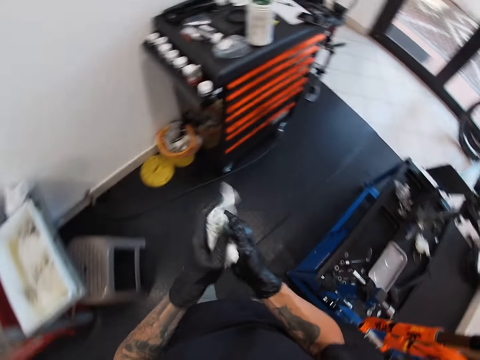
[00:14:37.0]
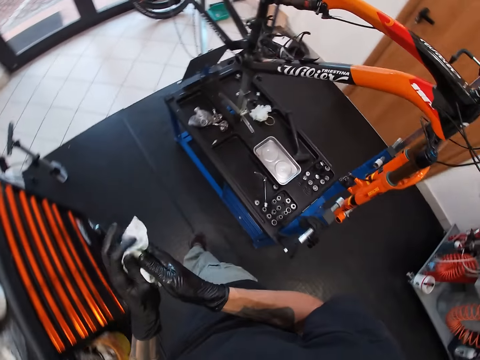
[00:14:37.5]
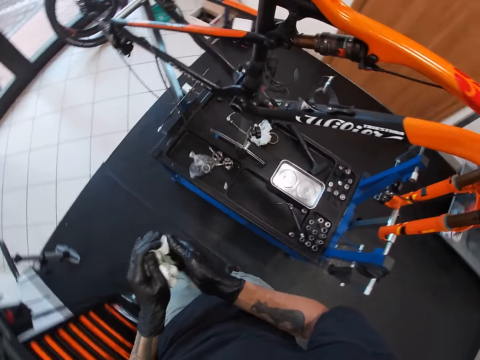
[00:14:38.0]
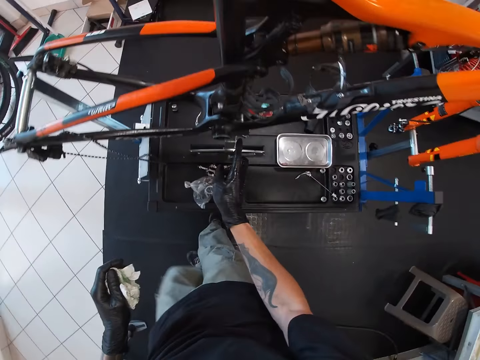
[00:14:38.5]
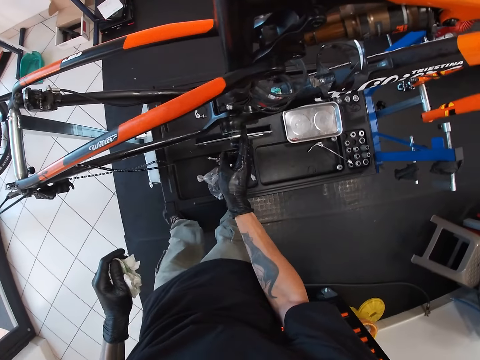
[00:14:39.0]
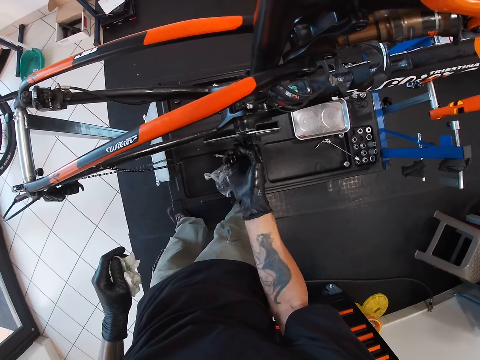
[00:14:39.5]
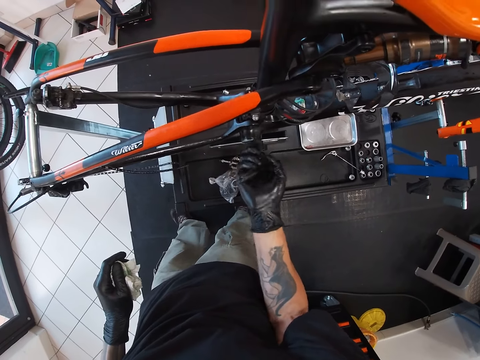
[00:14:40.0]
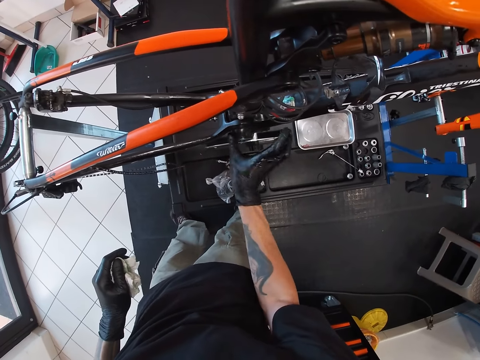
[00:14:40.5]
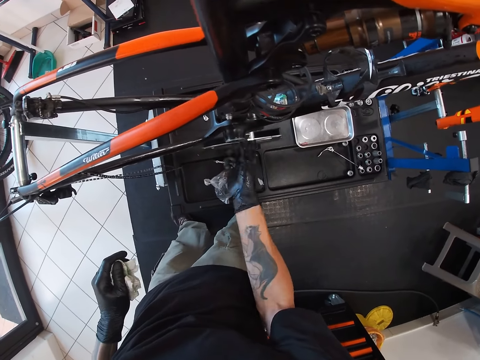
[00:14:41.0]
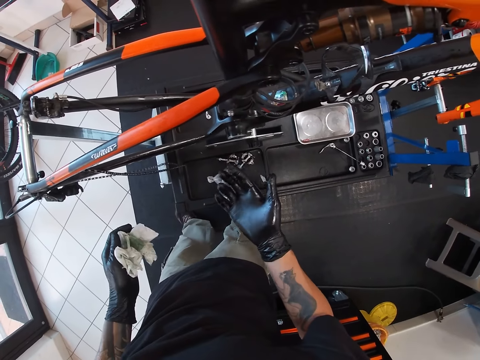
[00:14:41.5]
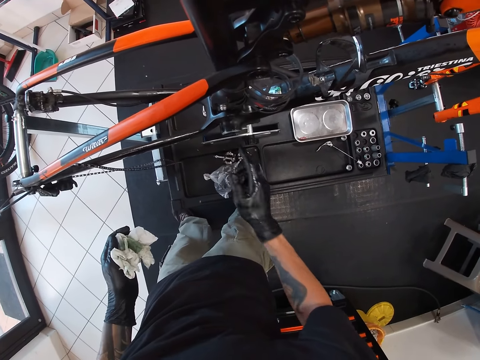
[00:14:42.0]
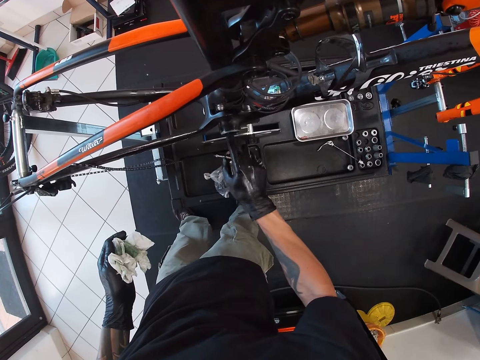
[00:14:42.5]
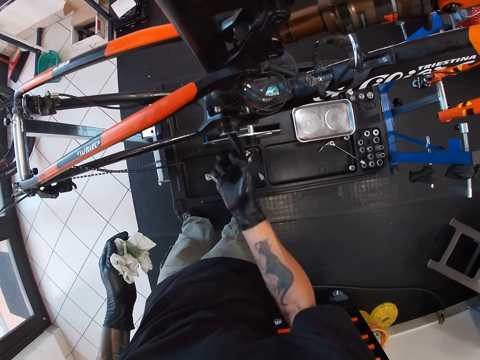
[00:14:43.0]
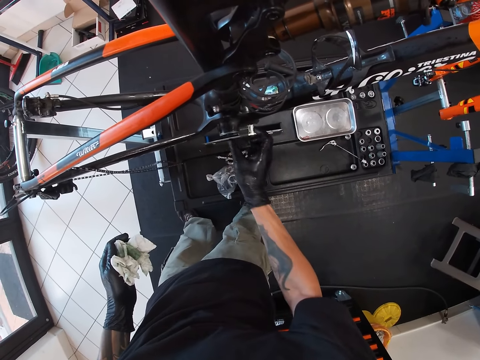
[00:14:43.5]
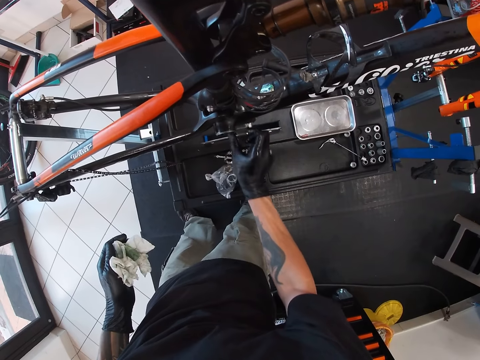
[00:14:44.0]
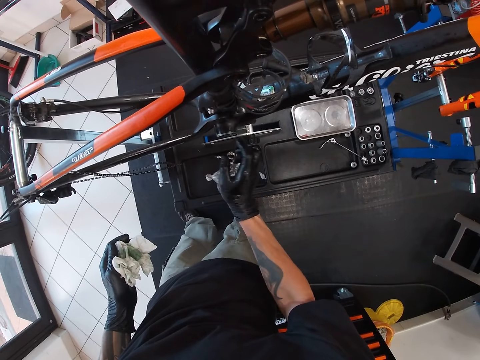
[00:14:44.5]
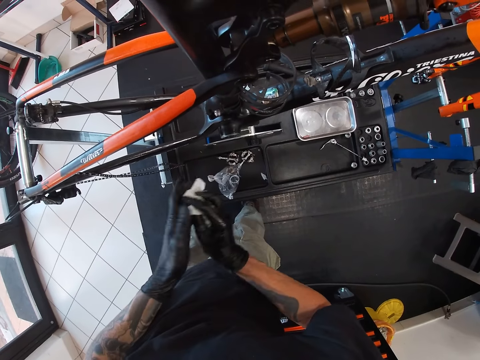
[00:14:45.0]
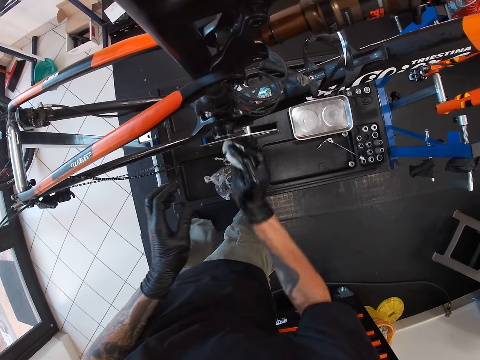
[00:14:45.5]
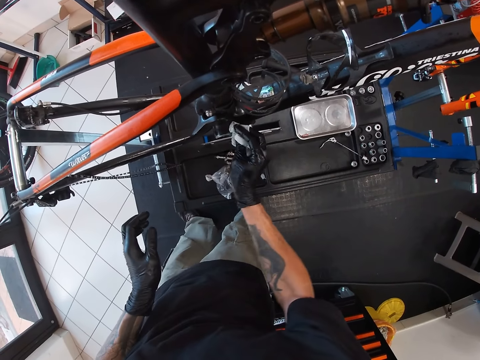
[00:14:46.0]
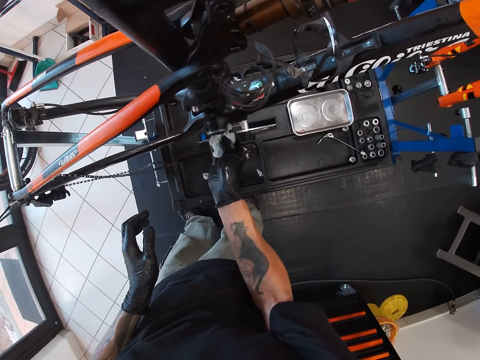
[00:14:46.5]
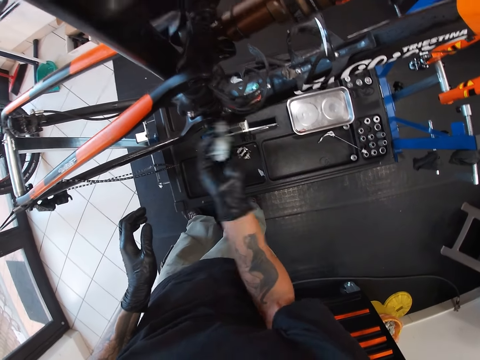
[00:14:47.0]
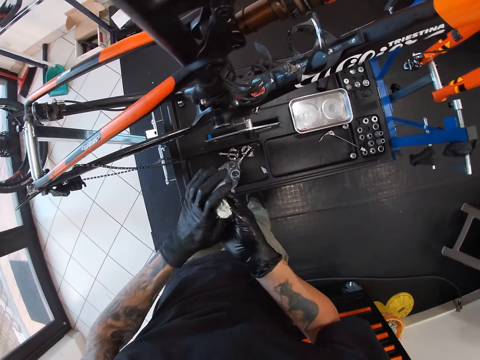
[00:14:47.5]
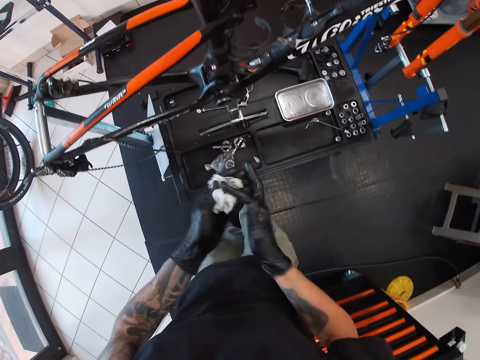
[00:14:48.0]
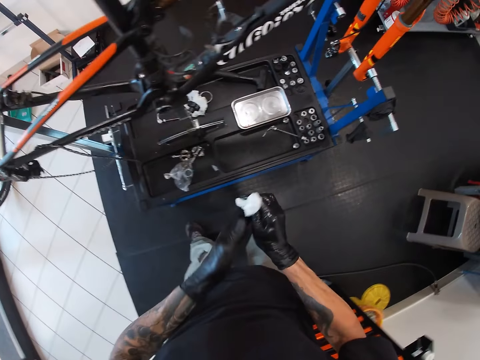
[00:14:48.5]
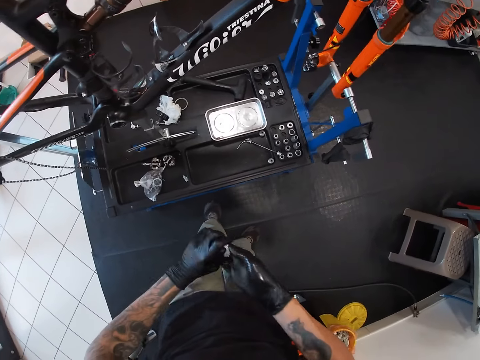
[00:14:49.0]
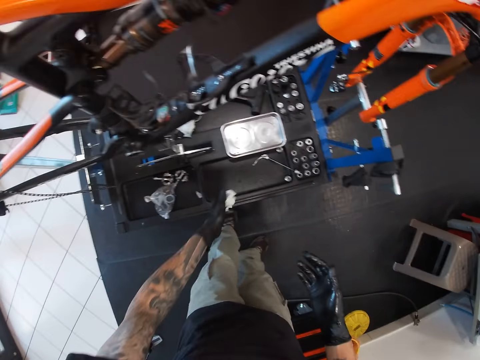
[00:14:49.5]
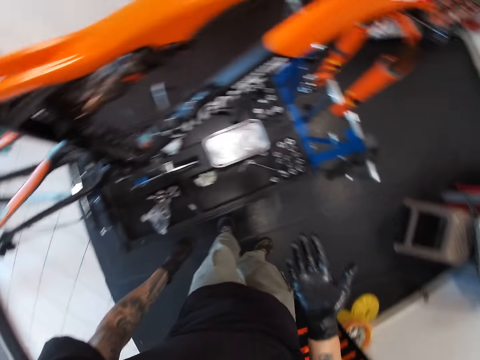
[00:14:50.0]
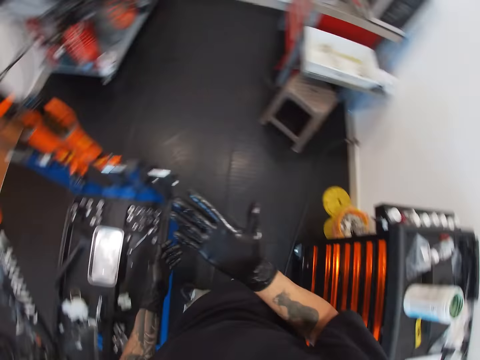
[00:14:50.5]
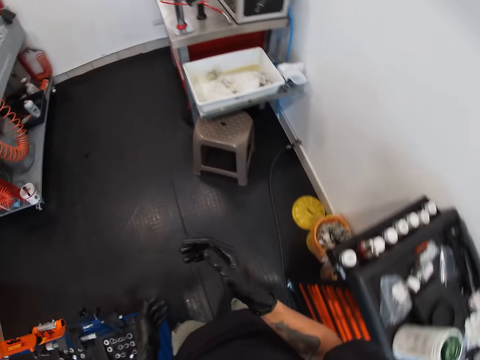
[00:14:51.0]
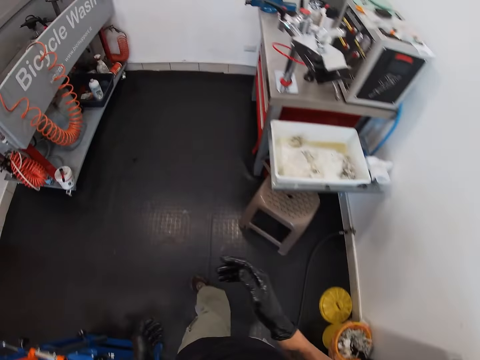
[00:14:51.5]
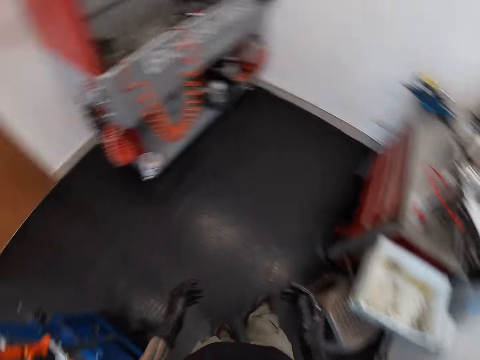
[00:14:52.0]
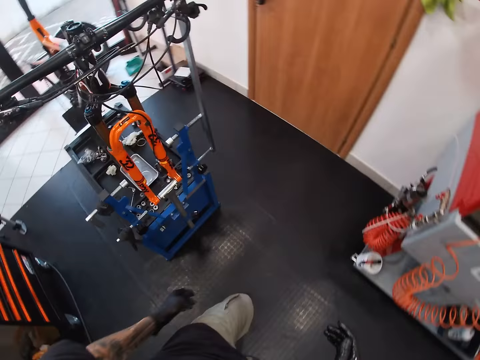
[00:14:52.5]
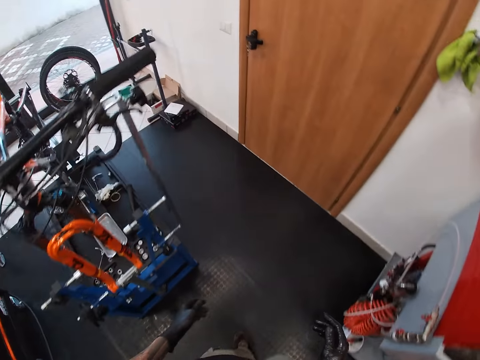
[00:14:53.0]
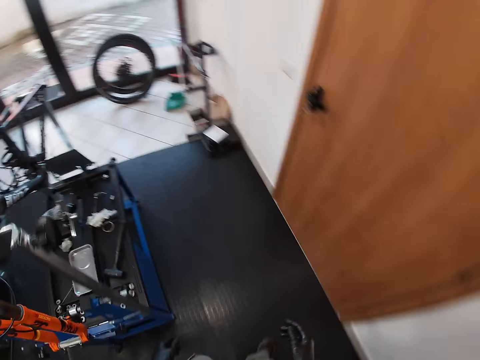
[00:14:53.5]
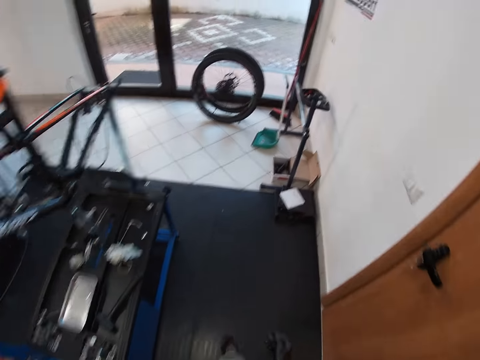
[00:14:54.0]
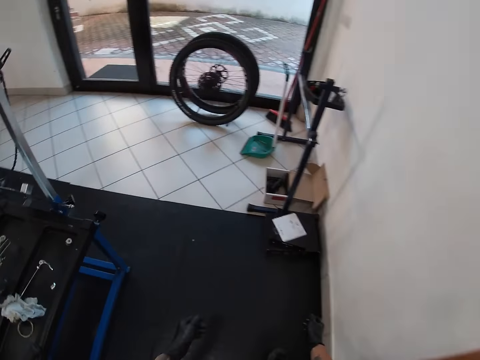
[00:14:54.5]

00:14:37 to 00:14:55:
The camera wearer squeezes the tissue and touches the bicycle. He cleans the bottom bracket with the tissue paper in his right hand. He looks at the right hand and touches the bicycle. He squeezes the tissue. He passes the tissue paper from his left hand to his right hand. He cleans the bottom bracket with the tissue paper on his right hand. He wipes his hands with the tissue paper. He makes a step. He drops the tissue paper on the table with his left hand. He looks at his hands. He walks around the bicycle.

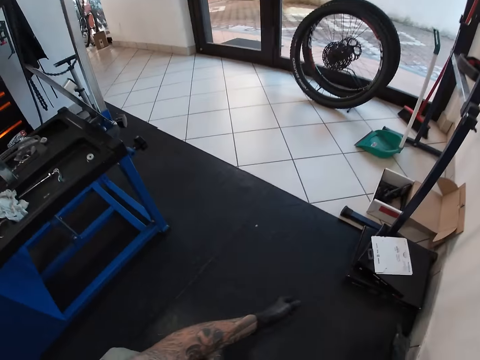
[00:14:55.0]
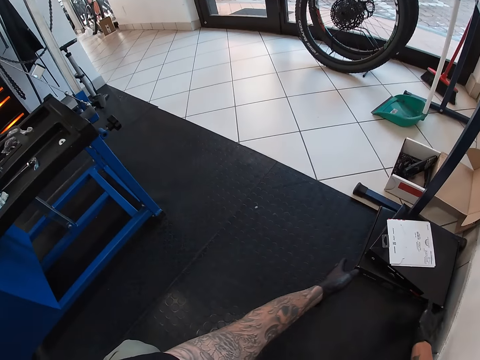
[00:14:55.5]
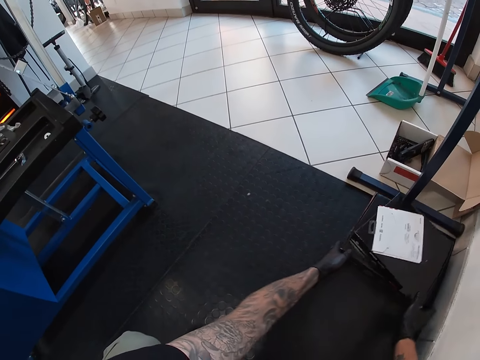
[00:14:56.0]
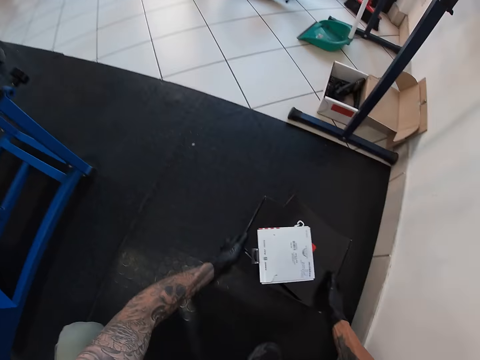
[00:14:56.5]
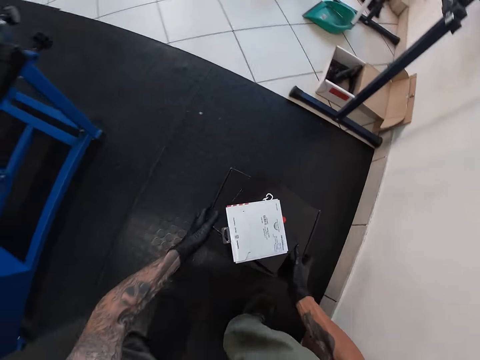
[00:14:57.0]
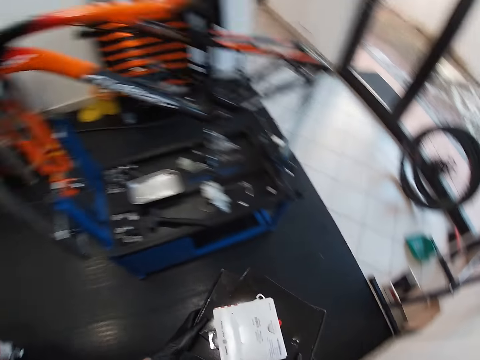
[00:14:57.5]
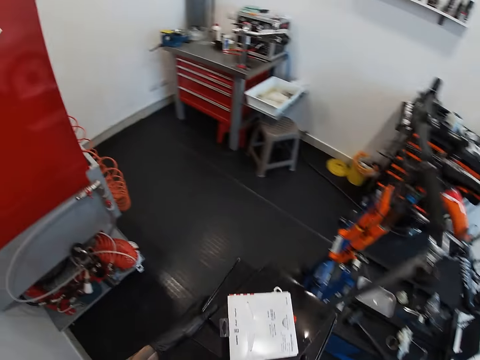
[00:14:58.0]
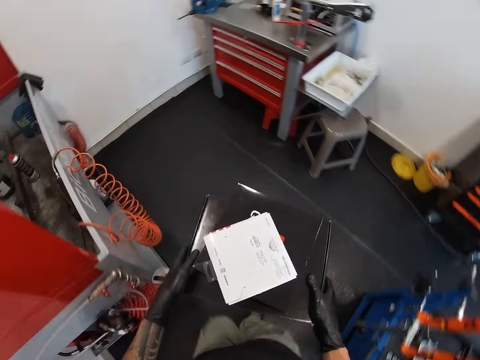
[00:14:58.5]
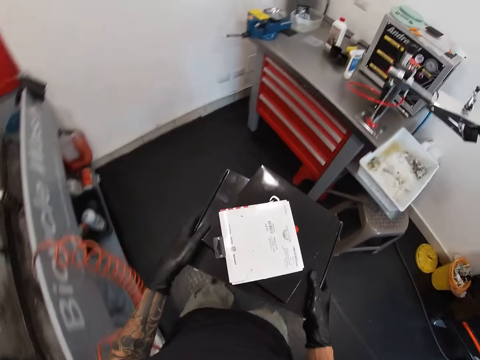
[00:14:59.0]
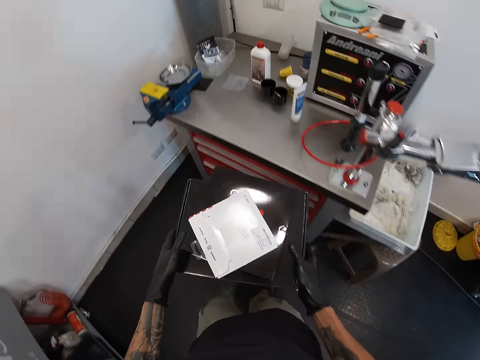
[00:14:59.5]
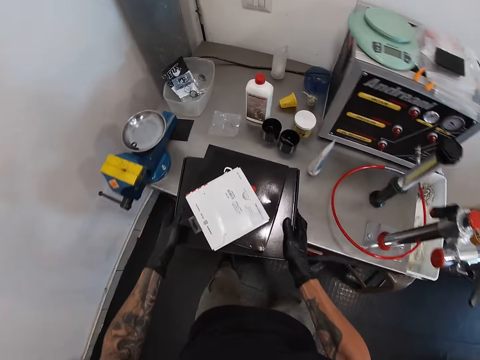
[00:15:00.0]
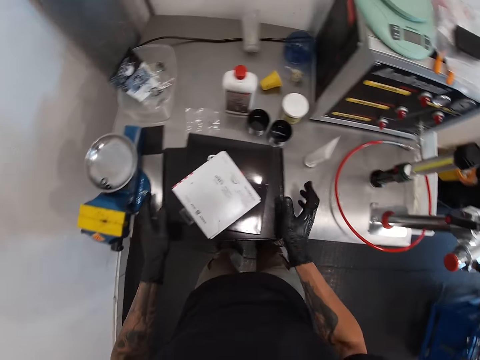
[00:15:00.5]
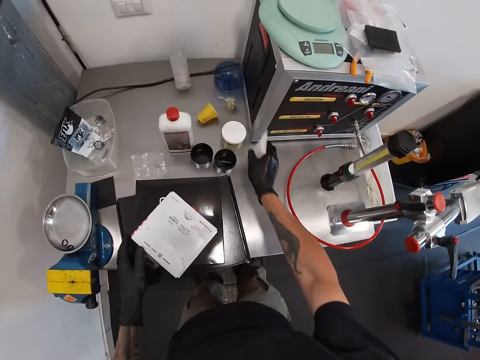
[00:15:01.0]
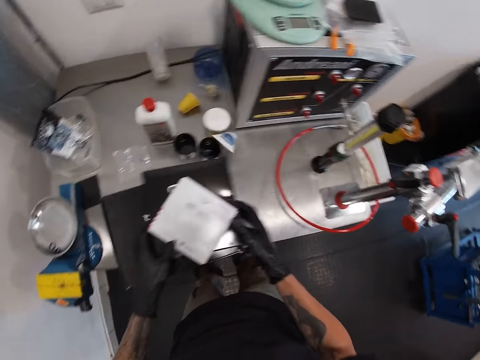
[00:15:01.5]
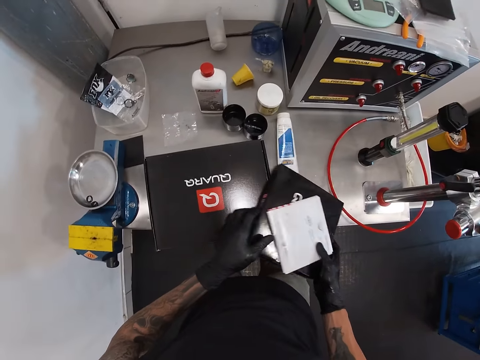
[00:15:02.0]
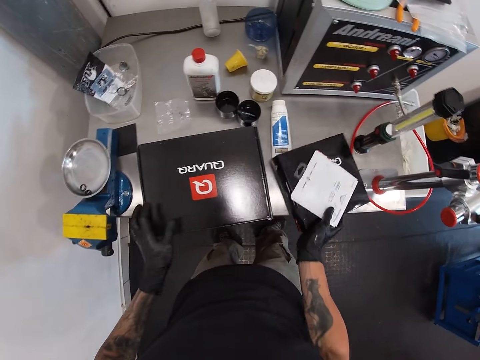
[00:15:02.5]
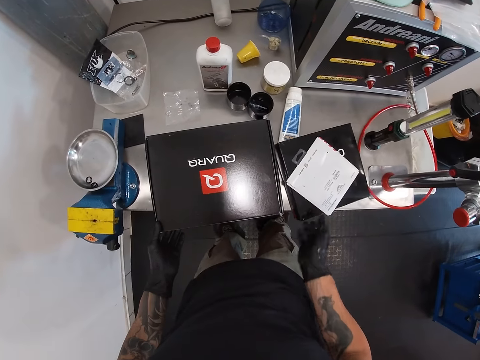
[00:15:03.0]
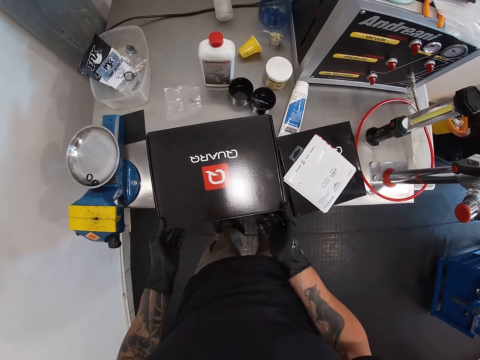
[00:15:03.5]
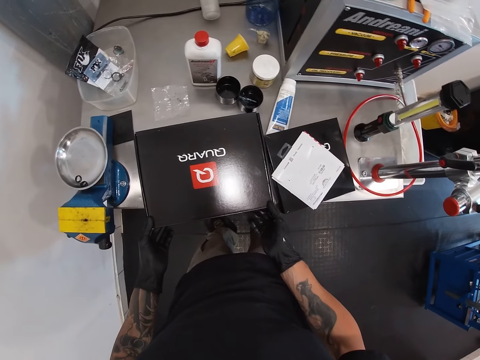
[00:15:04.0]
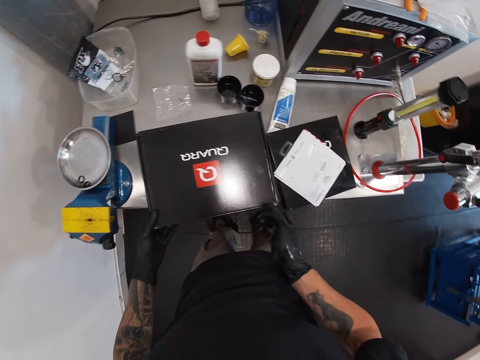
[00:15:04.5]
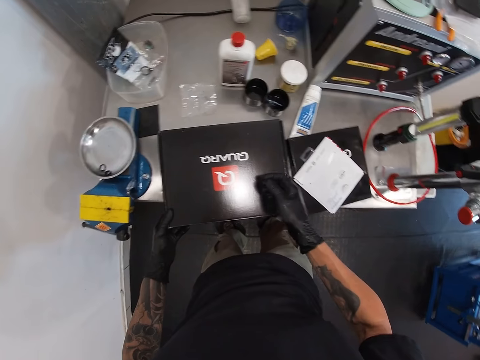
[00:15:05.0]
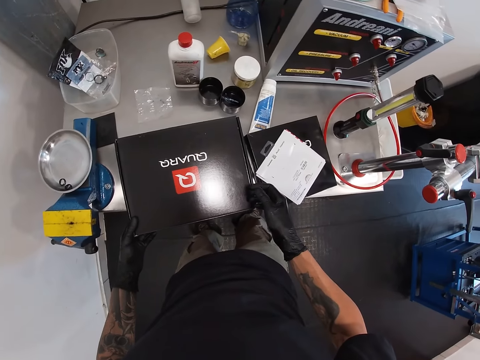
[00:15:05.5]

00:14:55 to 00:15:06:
The camera wearer squats down. He picks up two boxes of bottom bracket from the floor with his hands. He pulls a box and lifts the box. He walks towards a tool trolley in the workshop. He drops the boxes on the tool trolley with his hands. He moves a glue tube on the tool trolley with his right hand. He pulls the box and looks at the box. He drops the smaller box on the table with his right hand.
